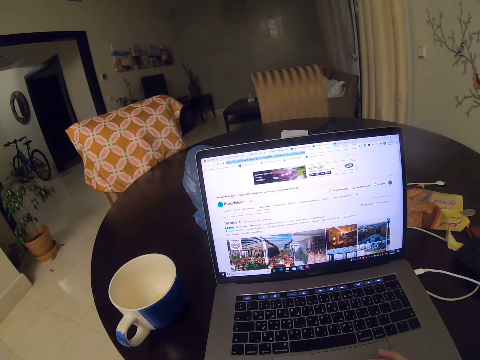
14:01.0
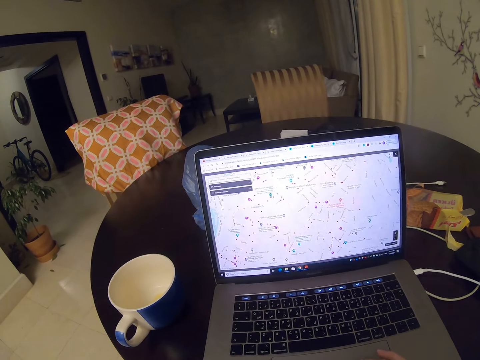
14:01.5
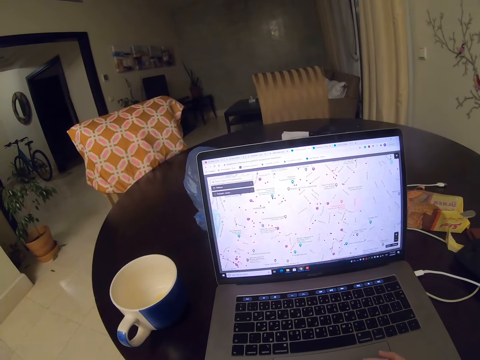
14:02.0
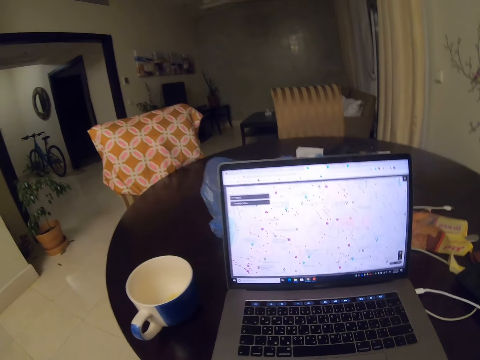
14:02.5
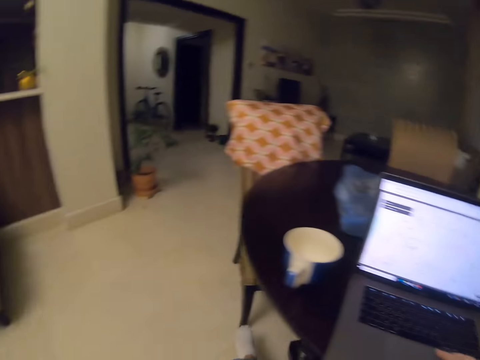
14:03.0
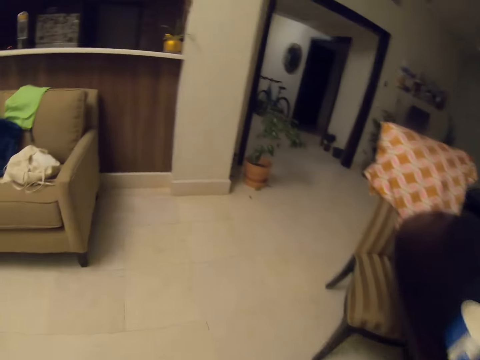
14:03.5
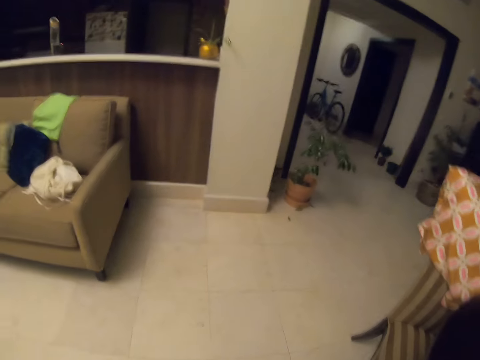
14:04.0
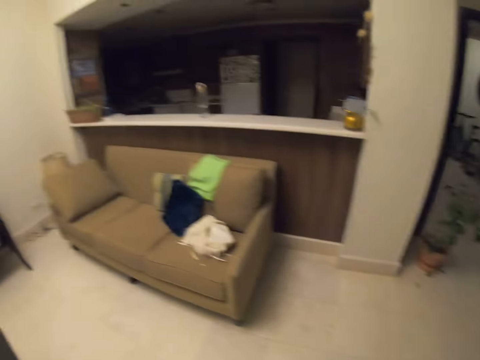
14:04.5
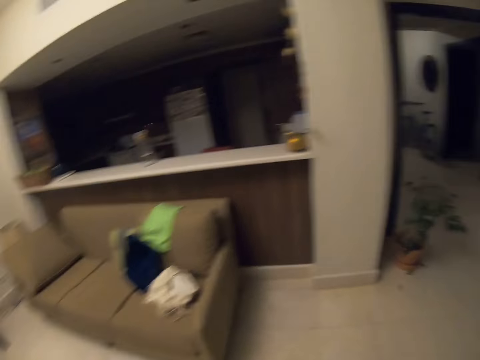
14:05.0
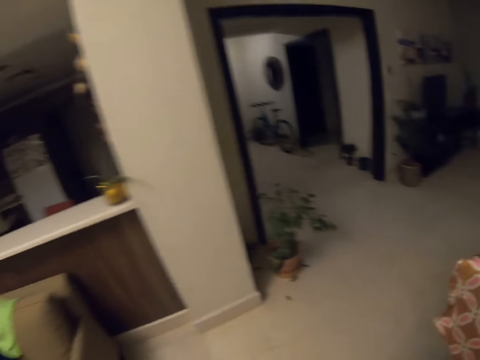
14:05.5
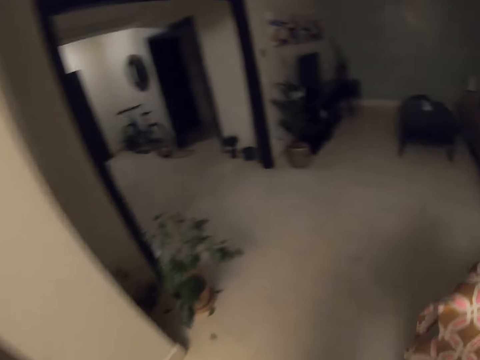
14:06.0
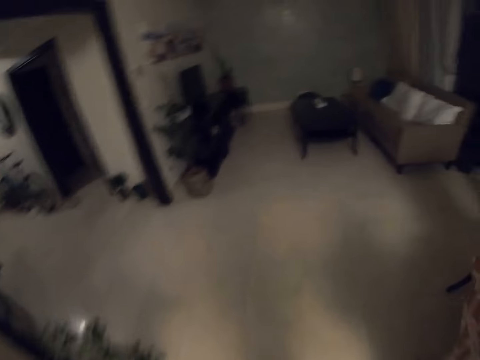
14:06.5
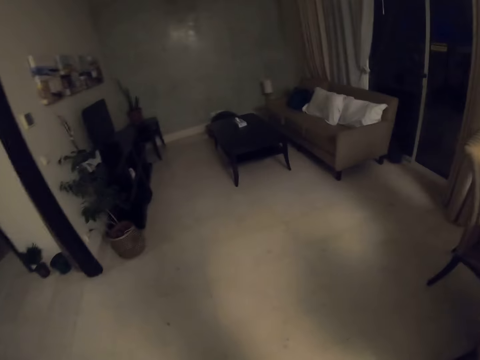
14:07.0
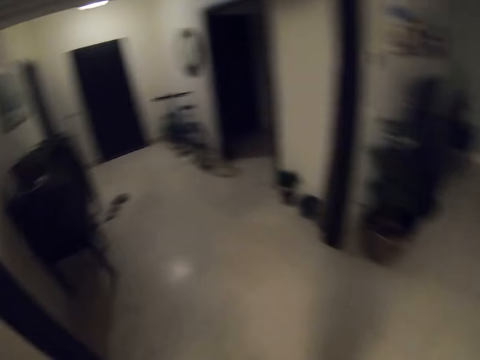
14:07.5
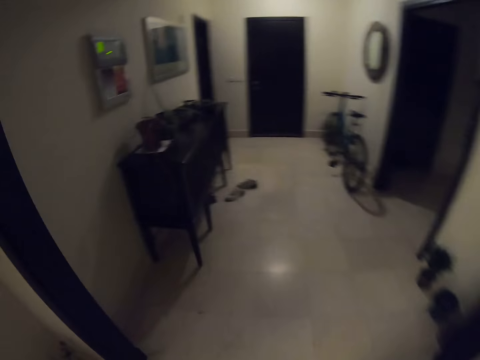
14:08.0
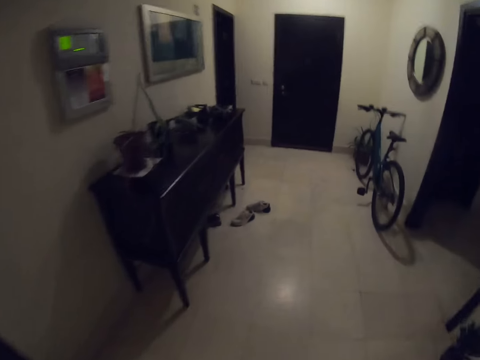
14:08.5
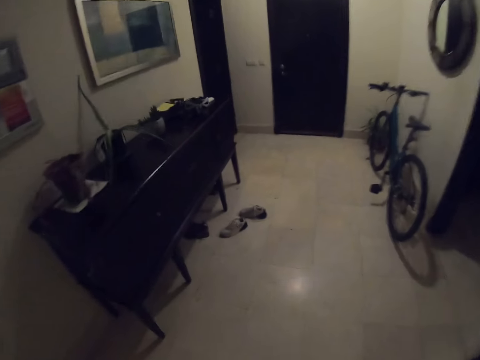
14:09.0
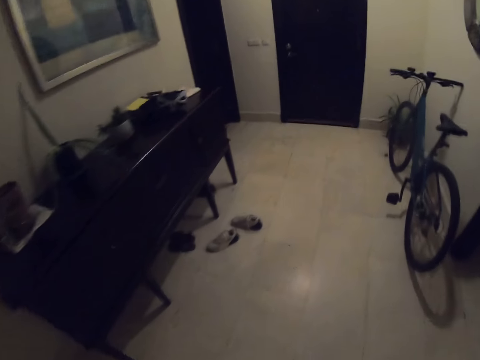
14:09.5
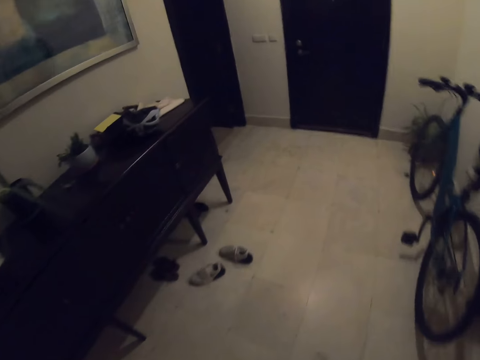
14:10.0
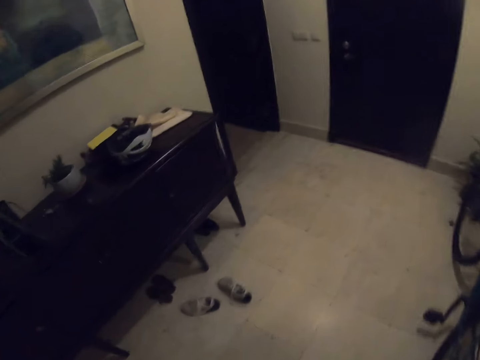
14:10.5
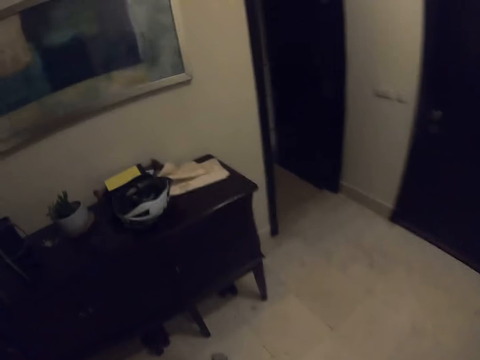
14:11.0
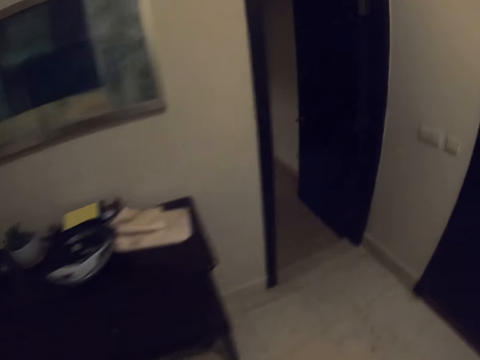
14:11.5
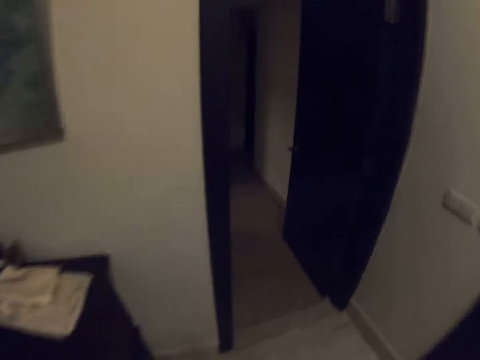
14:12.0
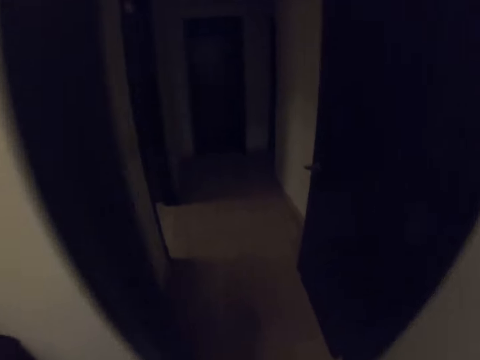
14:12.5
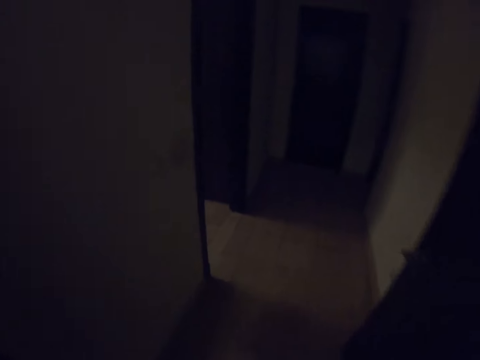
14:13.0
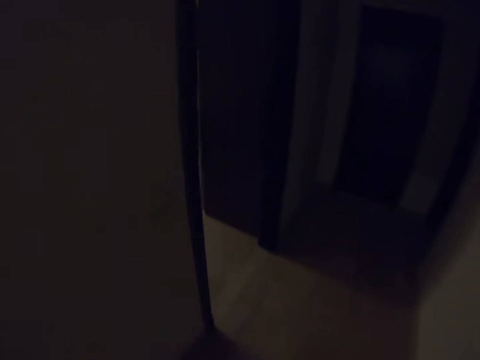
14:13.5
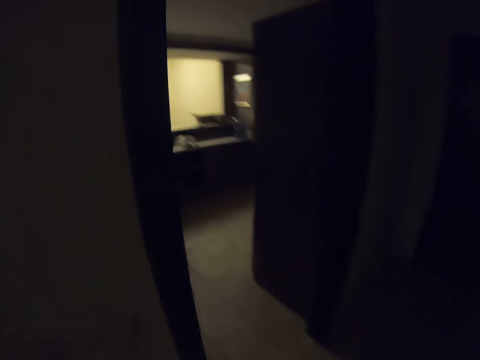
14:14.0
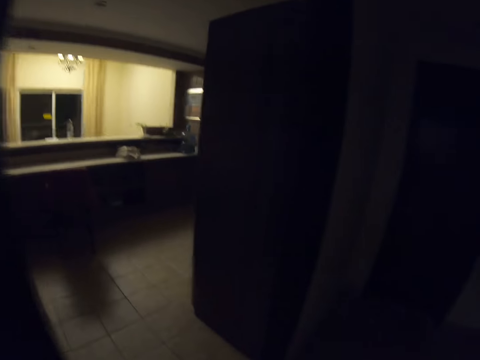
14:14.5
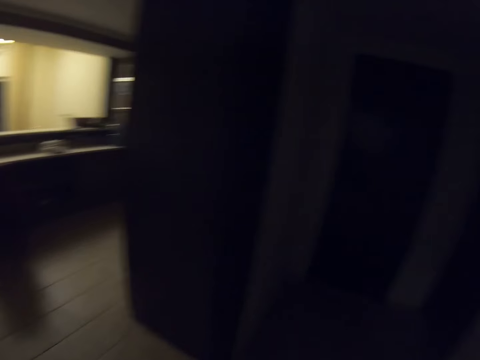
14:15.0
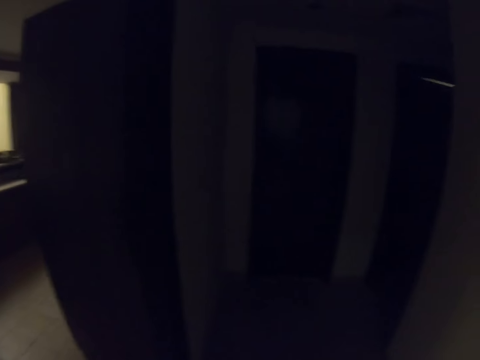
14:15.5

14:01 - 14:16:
The camera wearer looks around the room. They stand up. They walk around the house.

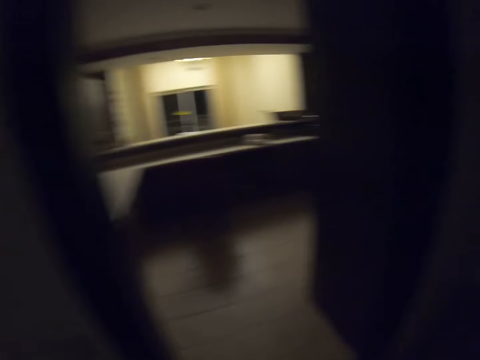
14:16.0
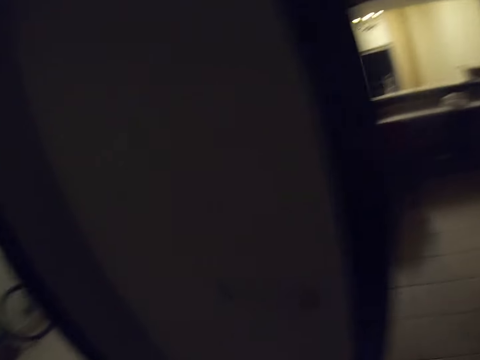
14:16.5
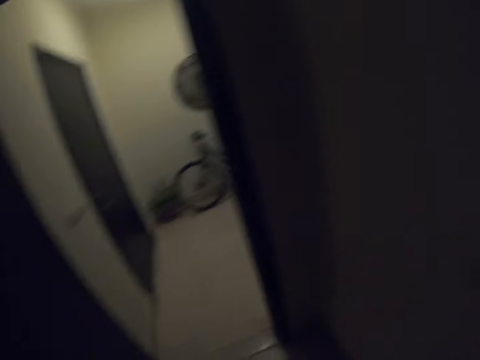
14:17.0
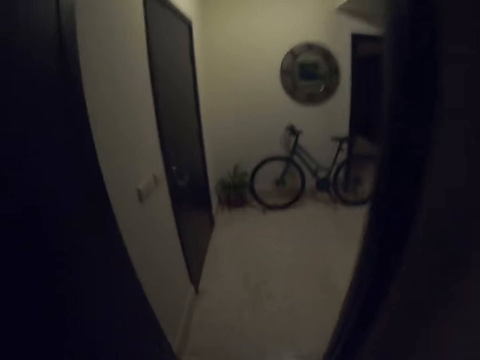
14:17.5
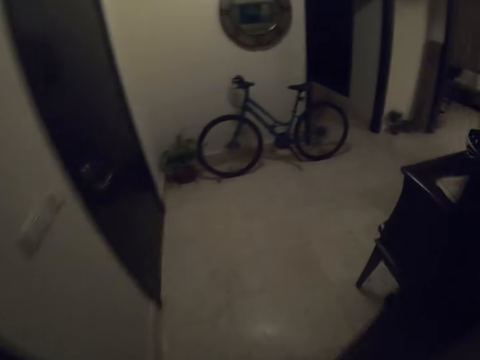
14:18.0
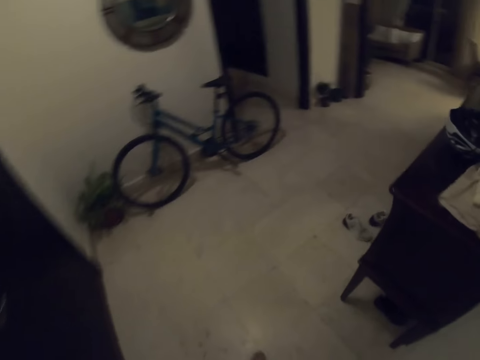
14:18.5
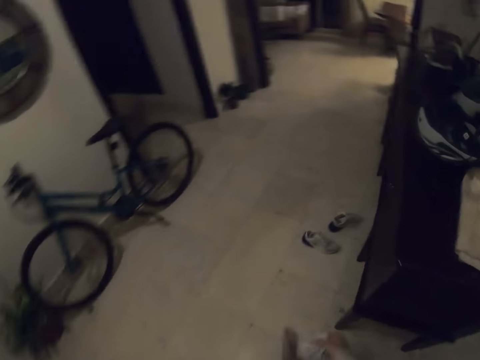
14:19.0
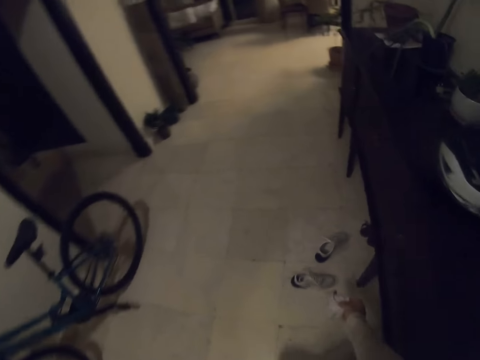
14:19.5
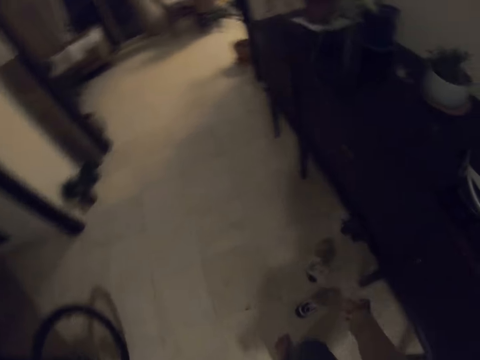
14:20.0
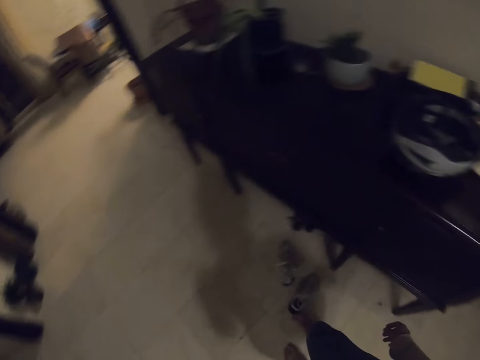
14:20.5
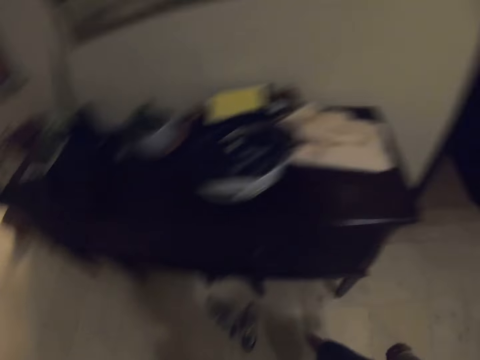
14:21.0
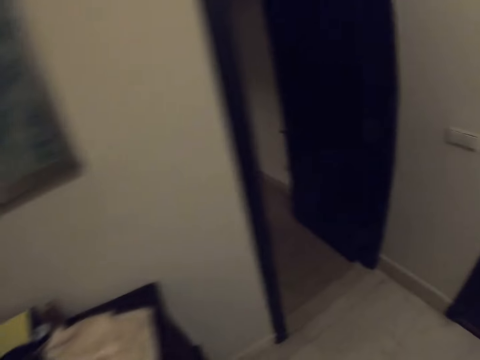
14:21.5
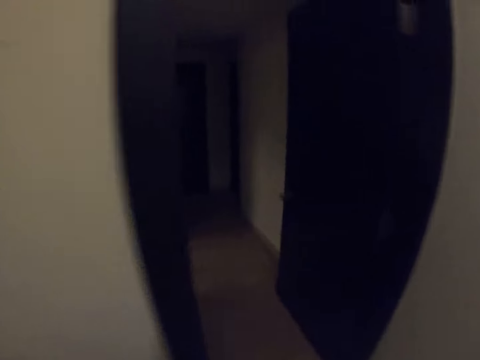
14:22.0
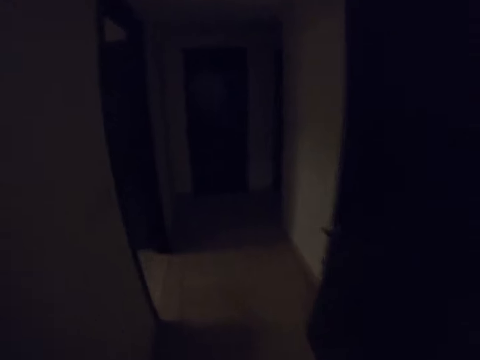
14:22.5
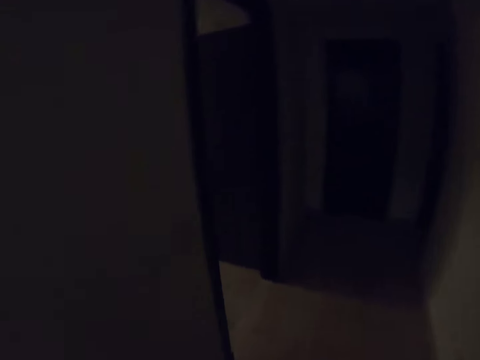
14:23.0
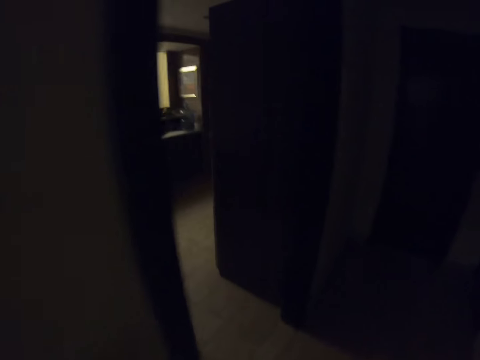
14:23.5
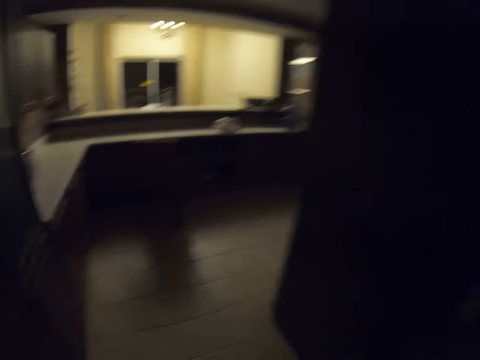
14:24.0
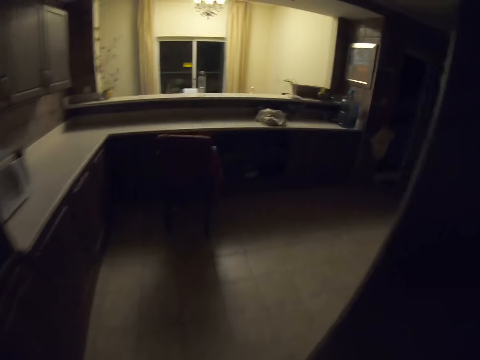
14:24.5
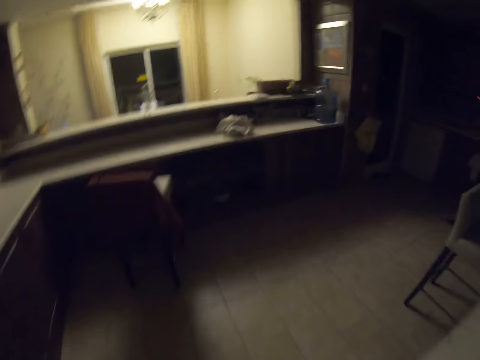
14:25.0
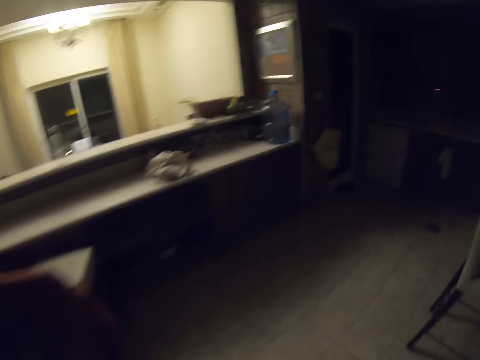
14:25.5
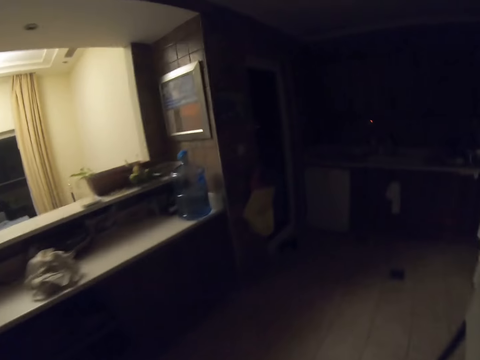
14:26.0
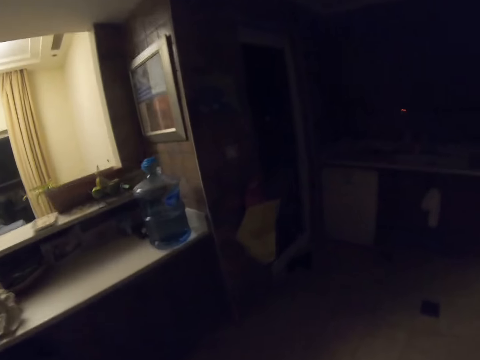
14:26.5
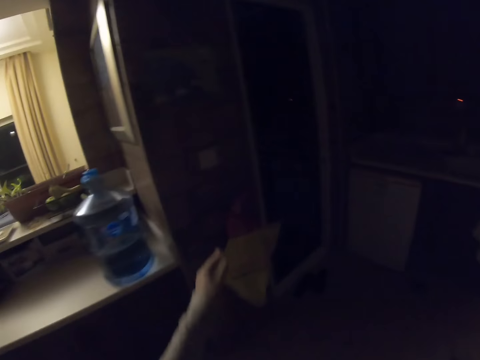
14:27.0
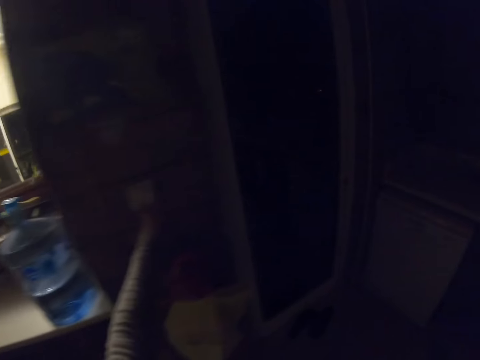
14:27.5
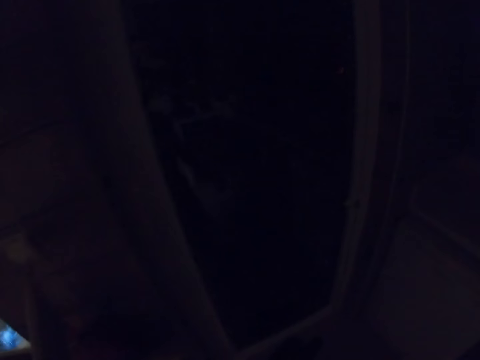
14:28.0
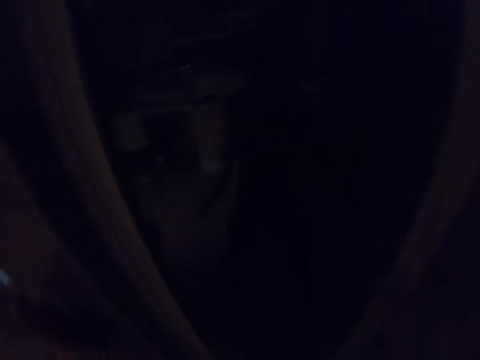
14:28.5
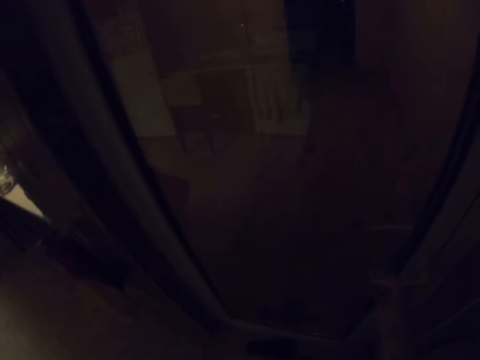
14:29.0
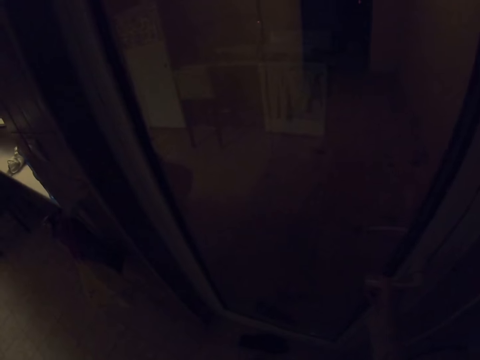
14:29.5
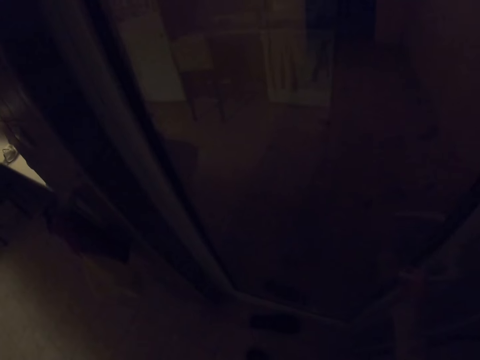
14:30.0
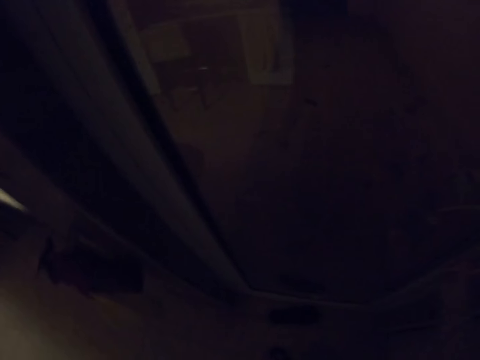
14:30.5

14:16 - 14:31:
The camera wearer places the sock in the shoe. They throw the socks on the floor. They move the shoe. They walk around the house. They touch the cabinet. They press the switch. They hold the locker handle. They move their hands.
